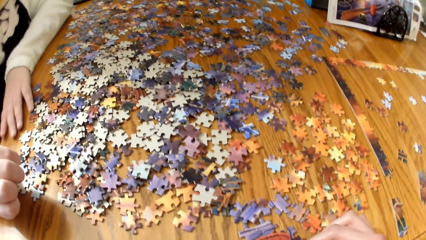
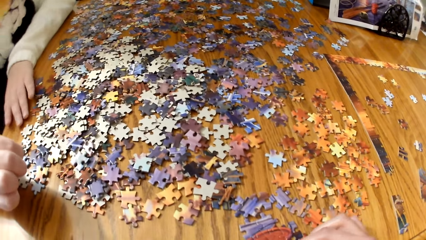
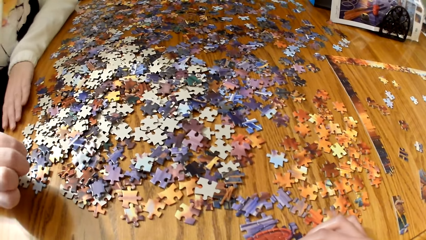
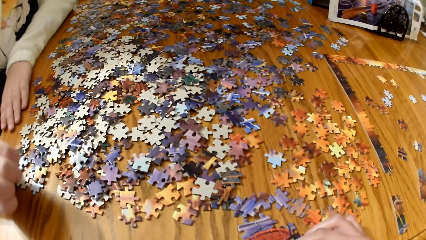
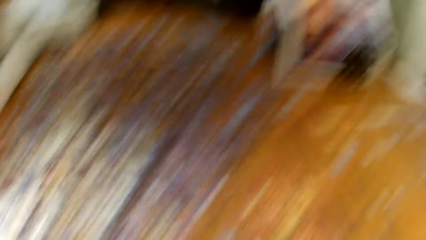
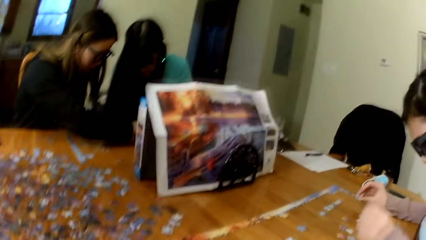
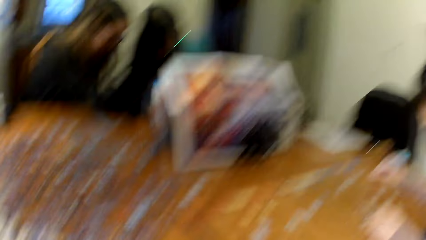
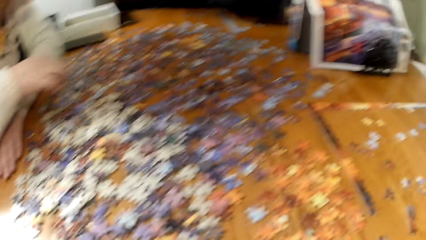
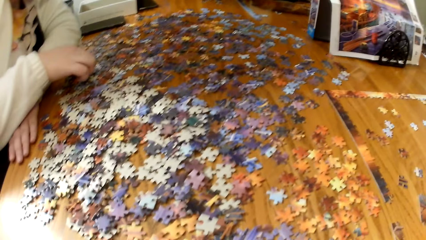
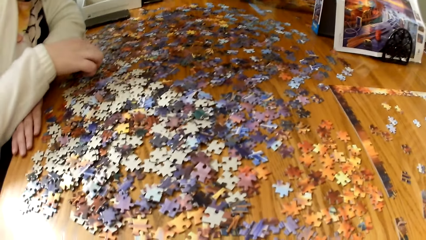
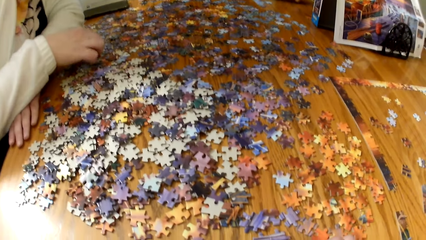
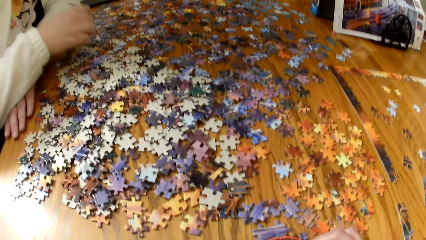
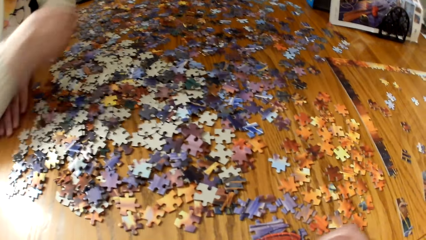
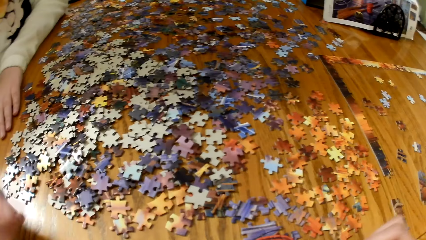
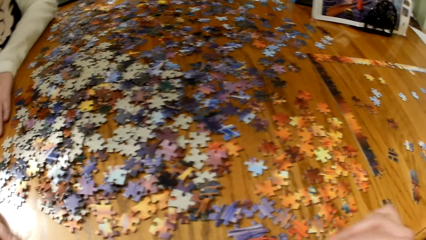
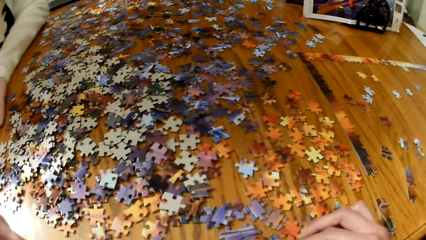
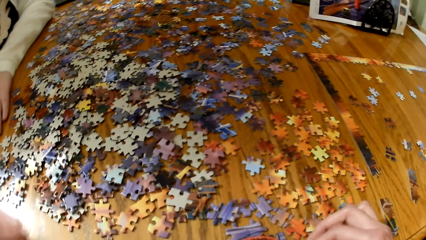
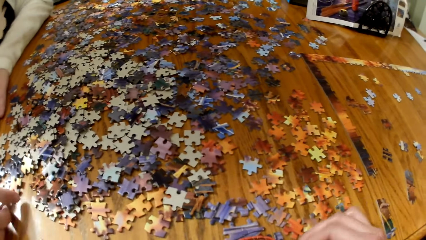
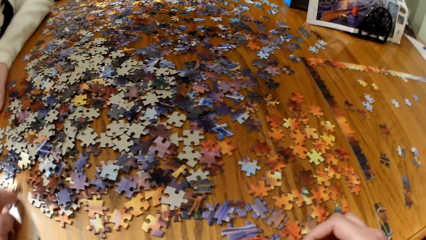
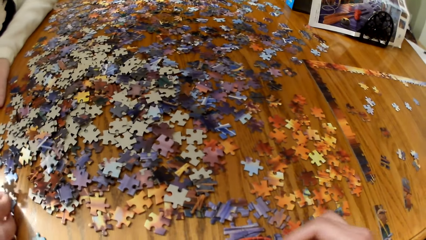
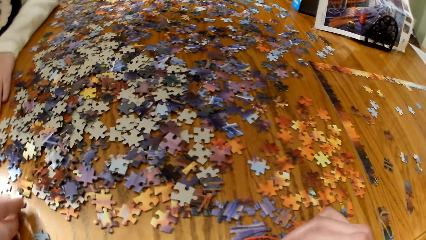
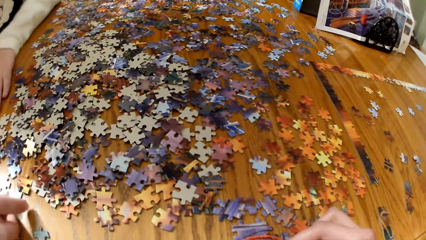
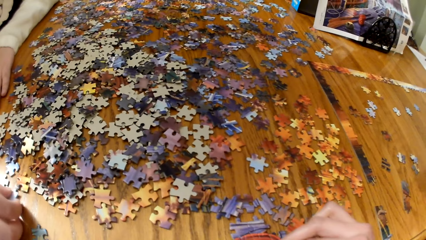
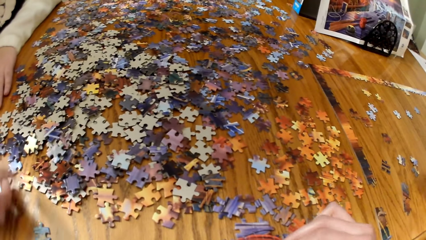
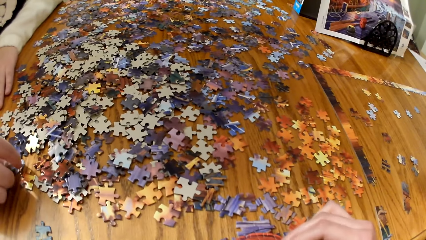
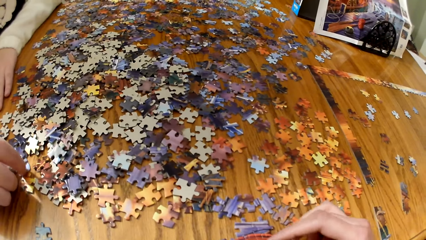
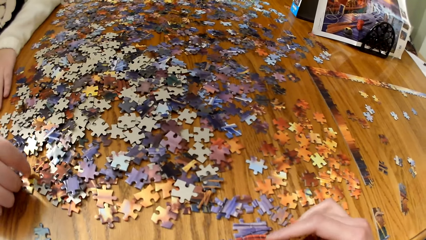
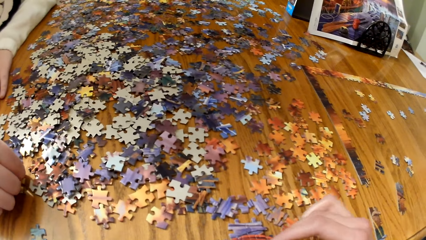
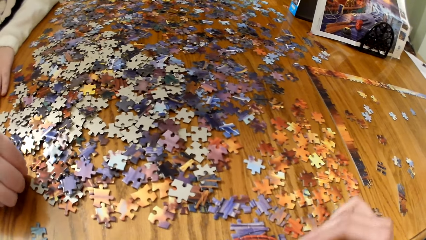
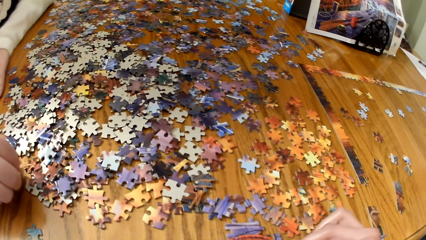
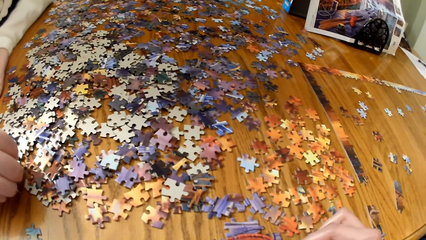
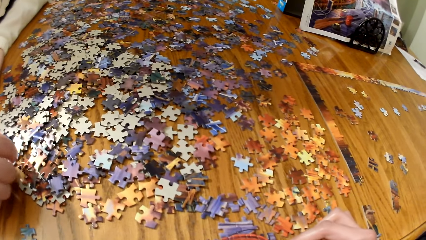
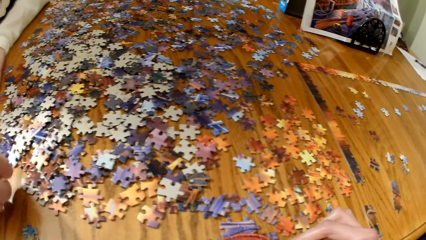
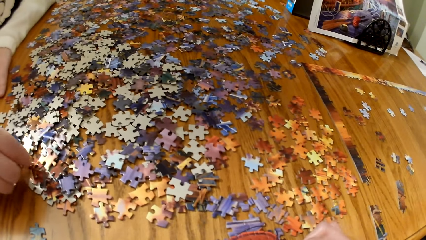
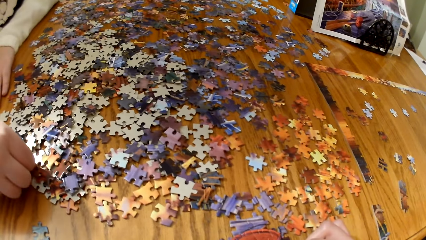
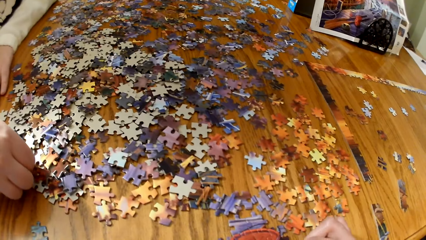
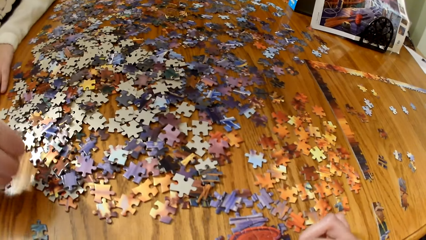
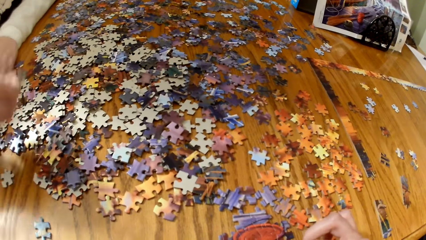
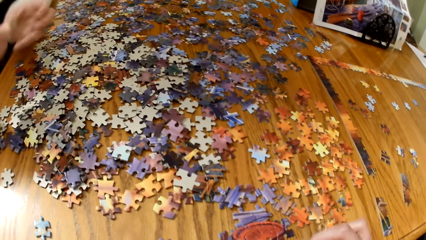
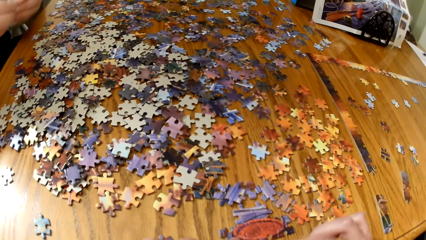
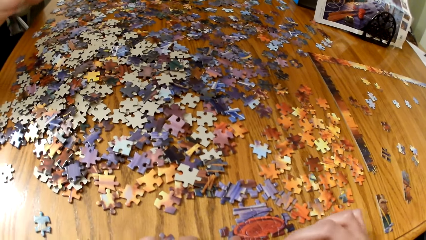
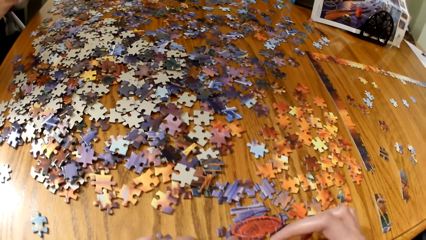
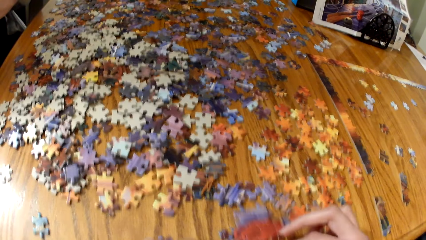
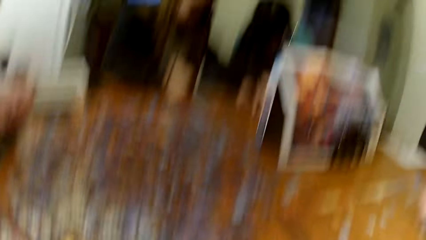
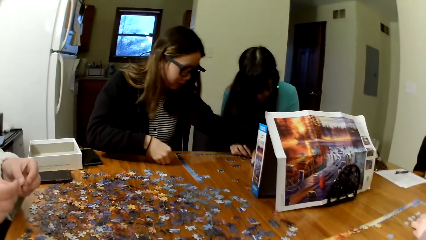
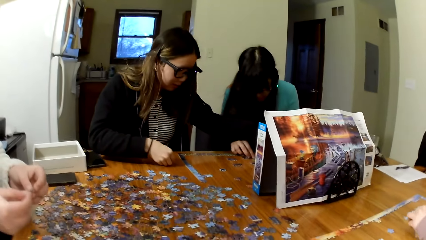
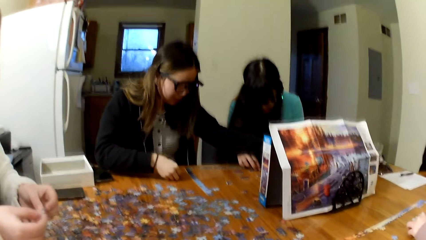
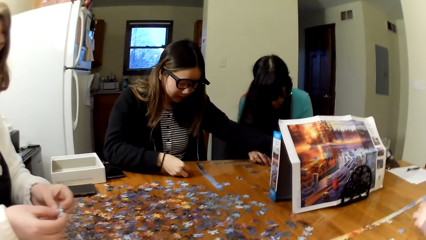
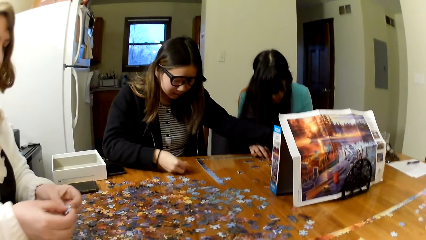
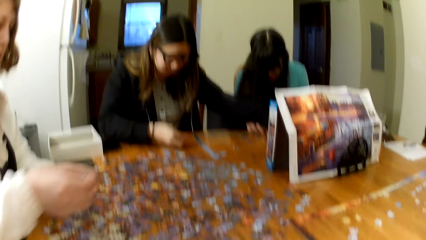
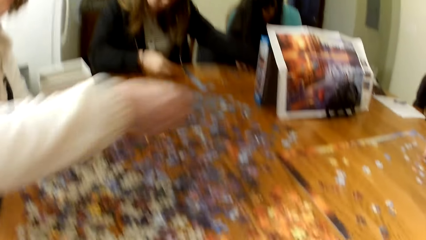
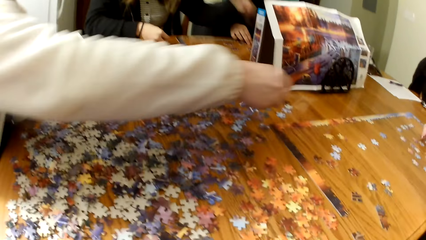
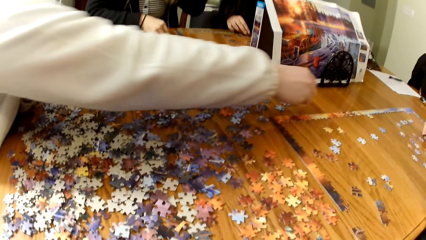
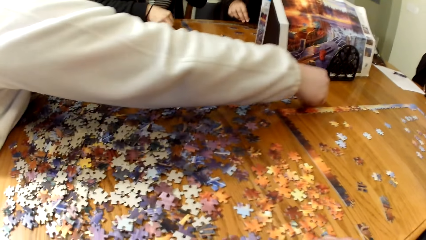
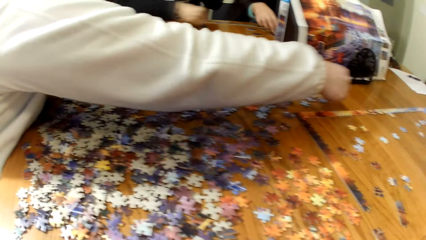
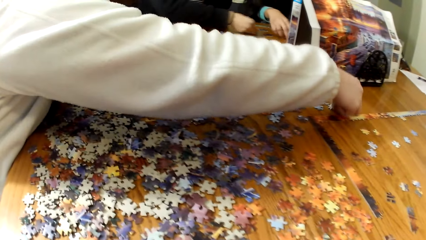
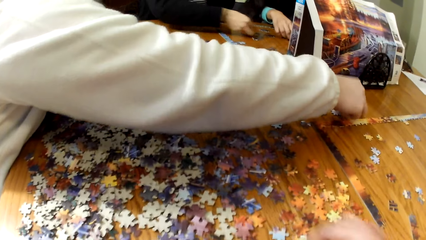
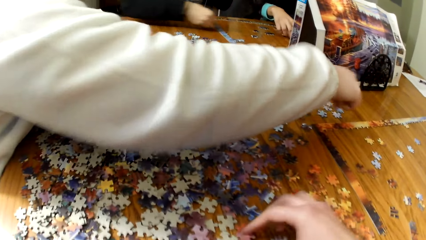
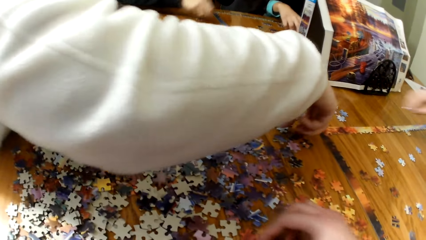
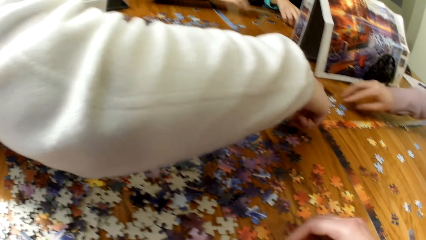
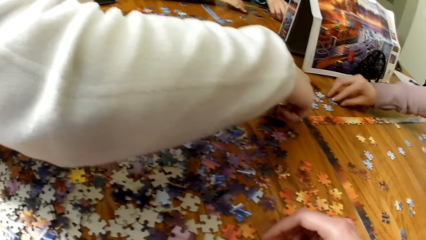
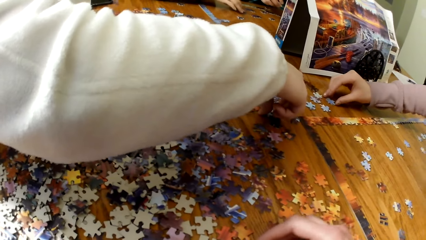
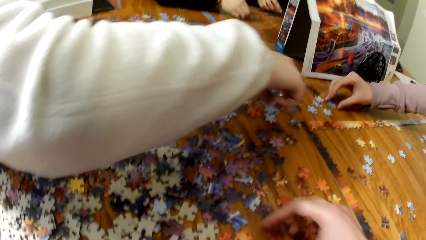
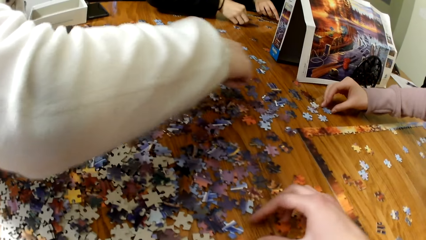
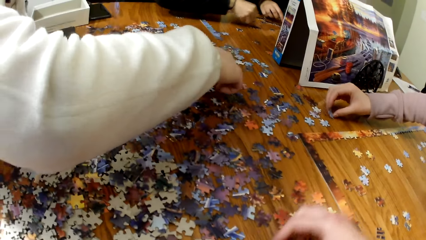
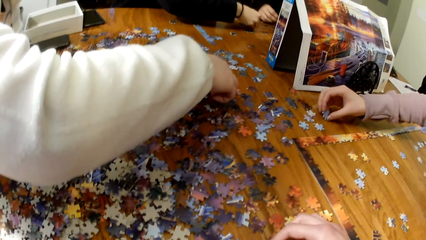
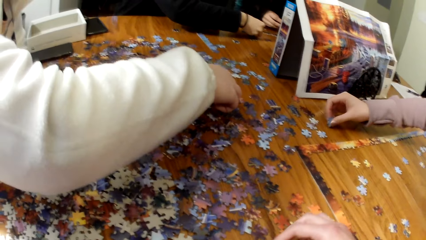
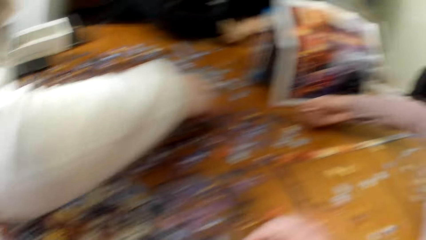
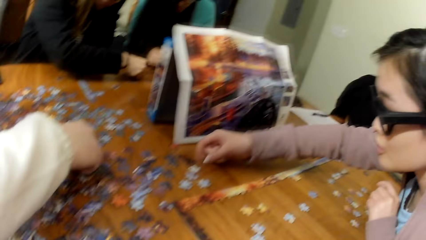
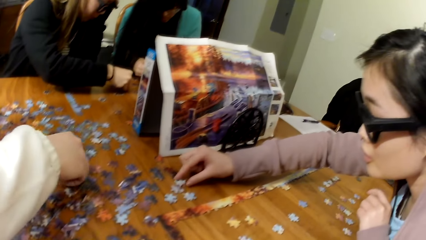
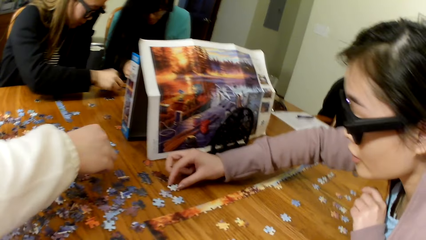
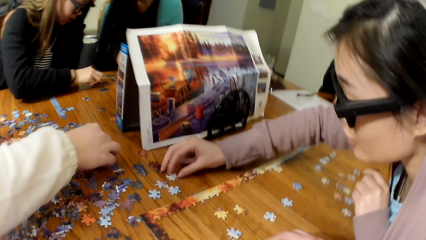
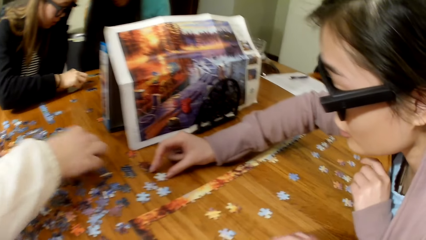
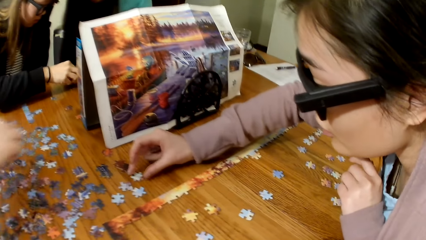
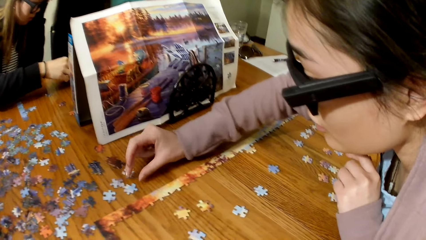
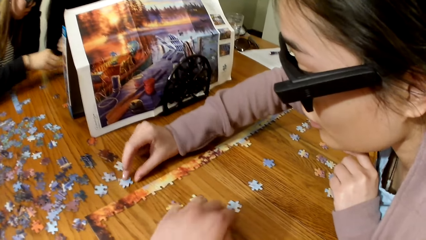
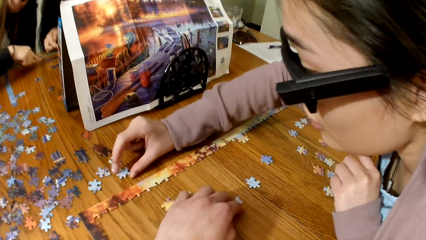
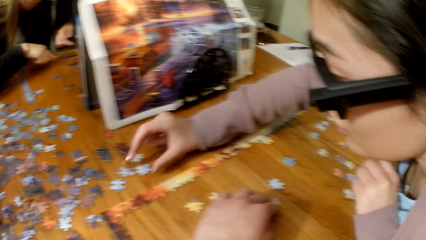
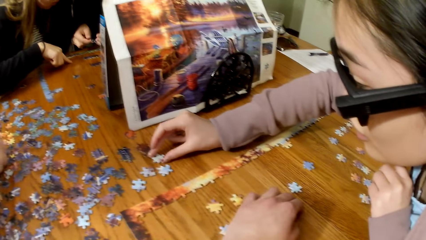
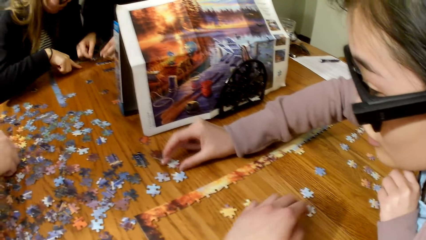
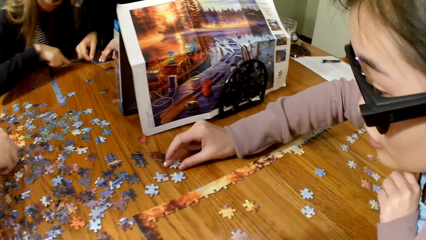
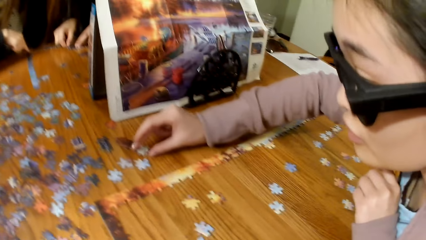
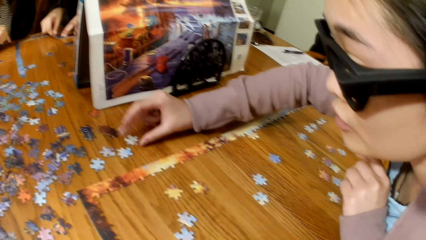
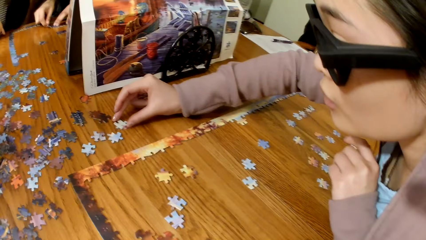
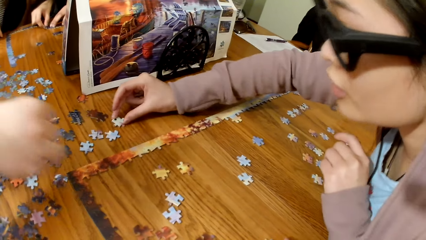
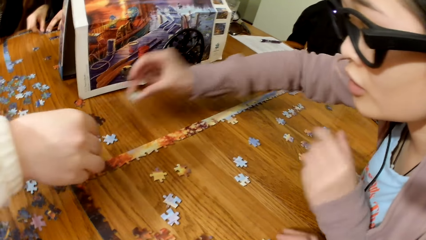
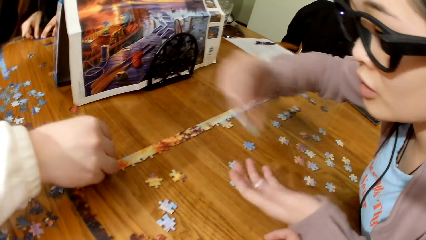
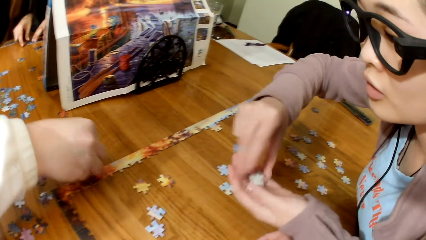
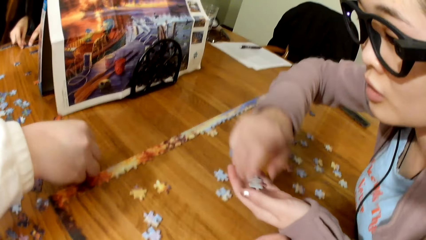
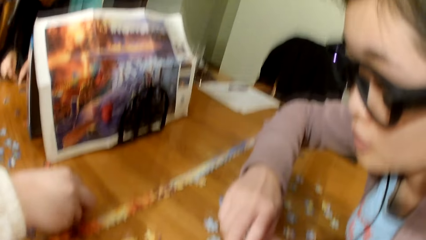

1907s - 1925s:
A woman plays the puzzle. A lady gathers puzzle cards. Another woman plays the puzzle. Another woman plays the puzzle. Another lady gathers puzzle cards from another lady. Another lady gathers puzzle cards.
